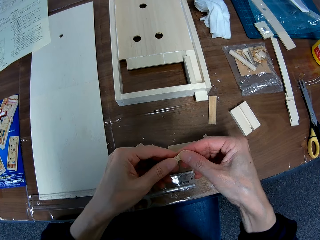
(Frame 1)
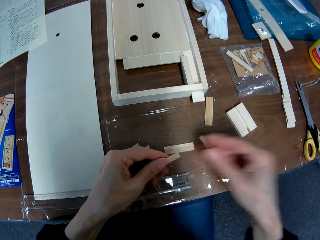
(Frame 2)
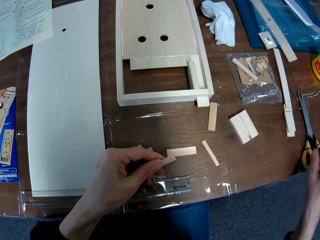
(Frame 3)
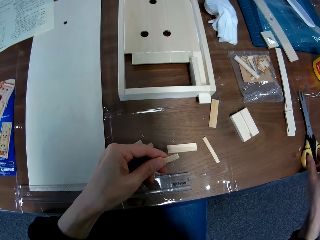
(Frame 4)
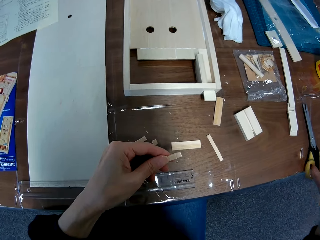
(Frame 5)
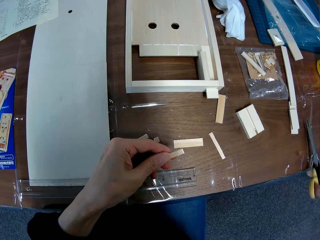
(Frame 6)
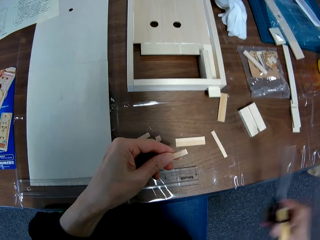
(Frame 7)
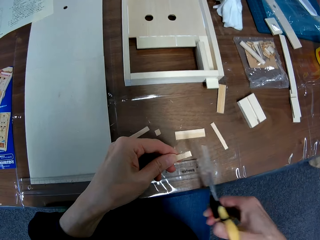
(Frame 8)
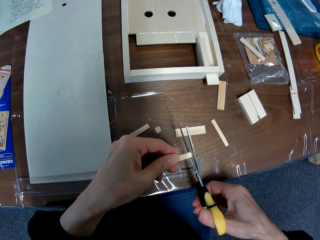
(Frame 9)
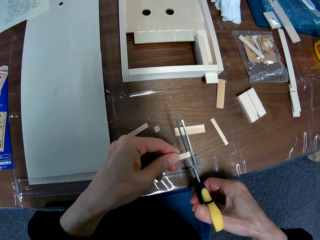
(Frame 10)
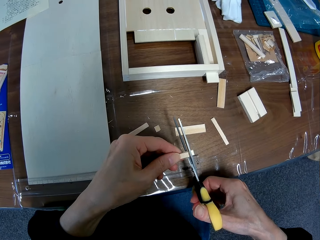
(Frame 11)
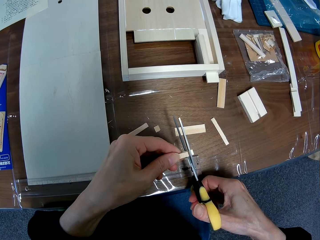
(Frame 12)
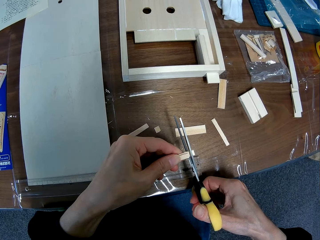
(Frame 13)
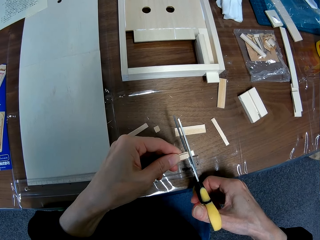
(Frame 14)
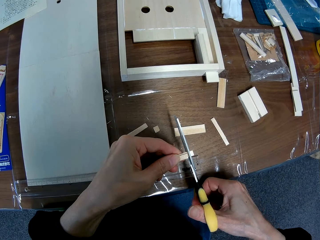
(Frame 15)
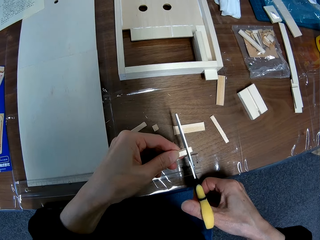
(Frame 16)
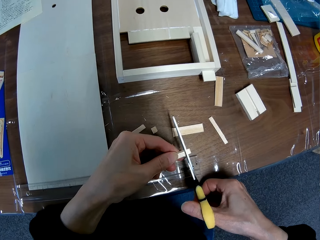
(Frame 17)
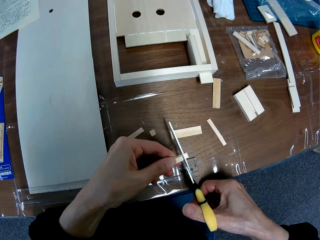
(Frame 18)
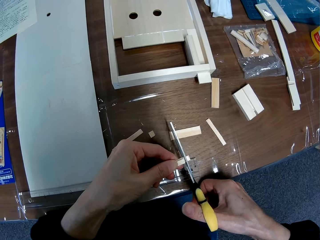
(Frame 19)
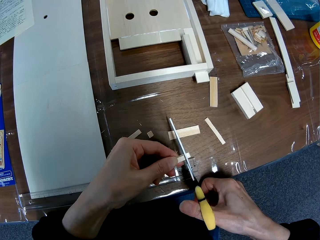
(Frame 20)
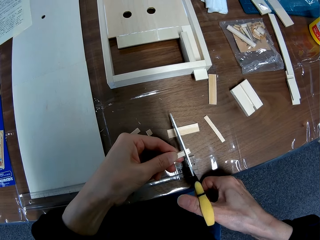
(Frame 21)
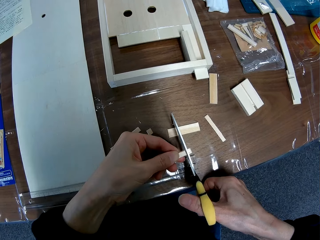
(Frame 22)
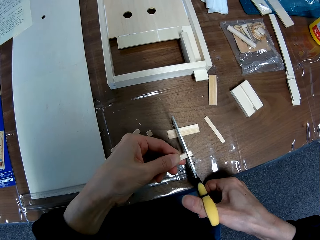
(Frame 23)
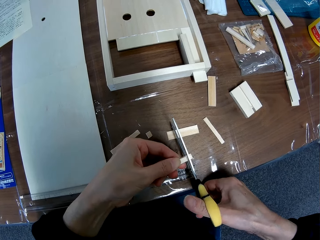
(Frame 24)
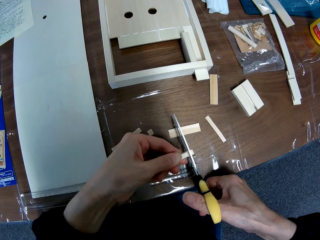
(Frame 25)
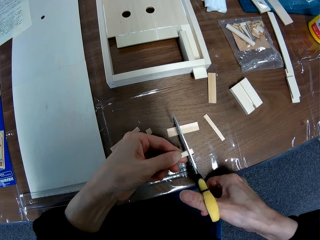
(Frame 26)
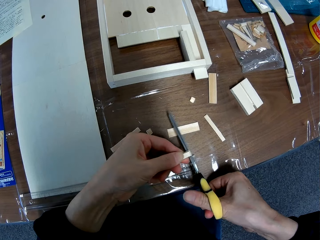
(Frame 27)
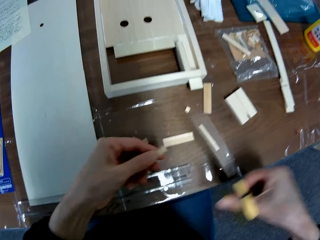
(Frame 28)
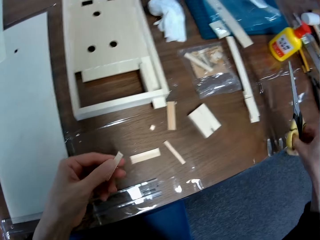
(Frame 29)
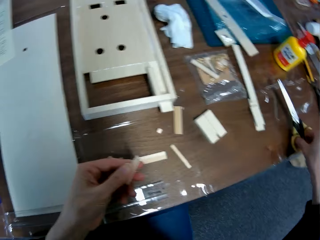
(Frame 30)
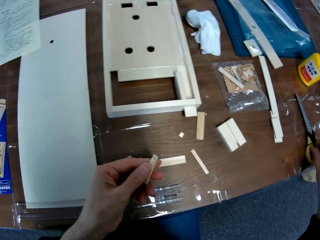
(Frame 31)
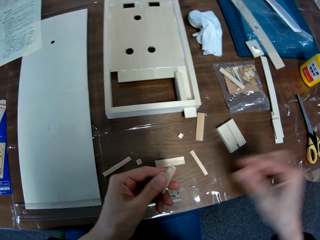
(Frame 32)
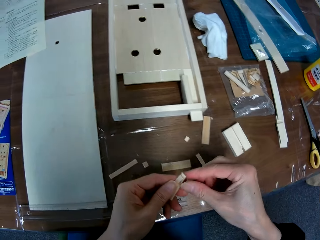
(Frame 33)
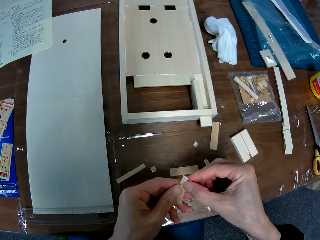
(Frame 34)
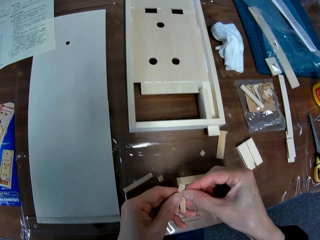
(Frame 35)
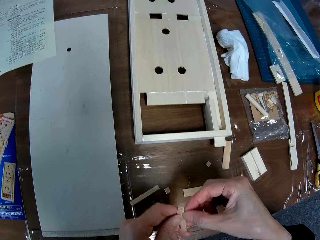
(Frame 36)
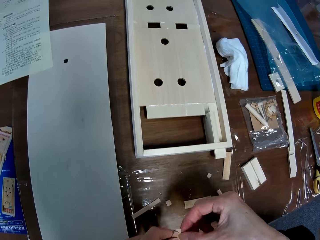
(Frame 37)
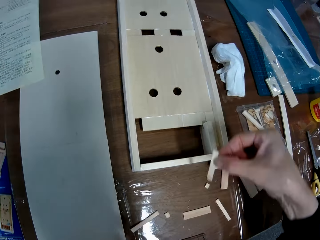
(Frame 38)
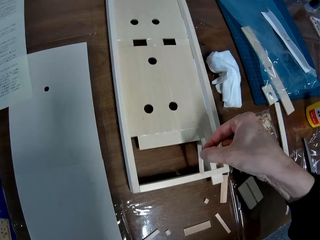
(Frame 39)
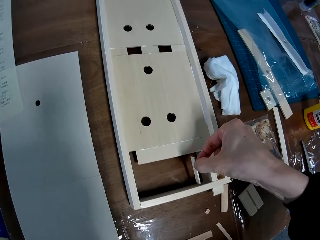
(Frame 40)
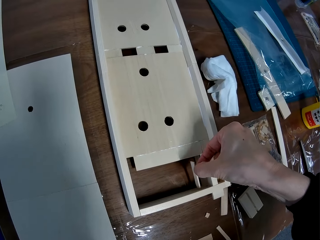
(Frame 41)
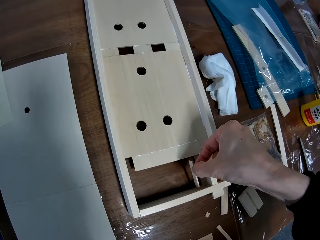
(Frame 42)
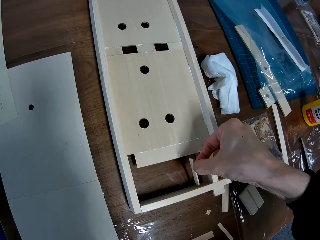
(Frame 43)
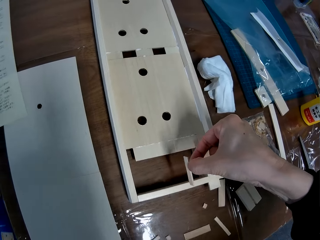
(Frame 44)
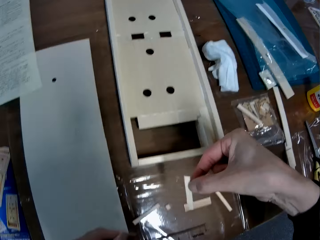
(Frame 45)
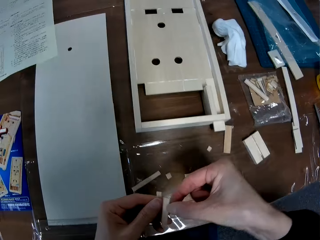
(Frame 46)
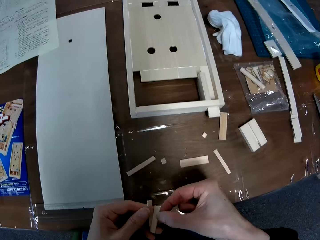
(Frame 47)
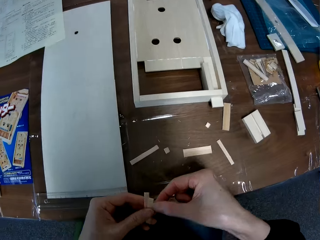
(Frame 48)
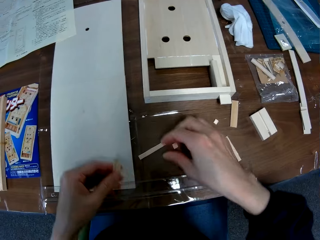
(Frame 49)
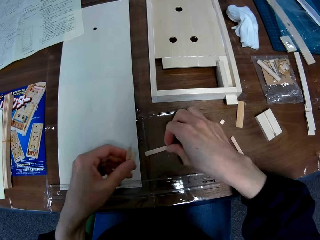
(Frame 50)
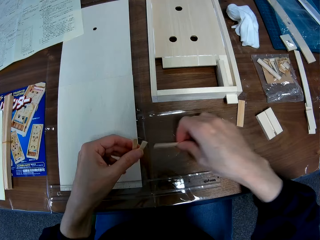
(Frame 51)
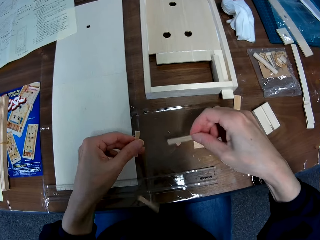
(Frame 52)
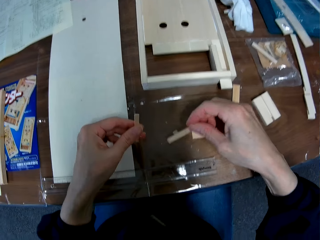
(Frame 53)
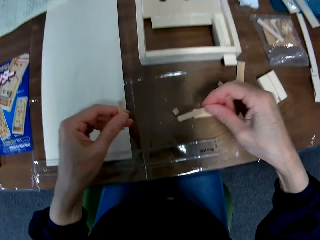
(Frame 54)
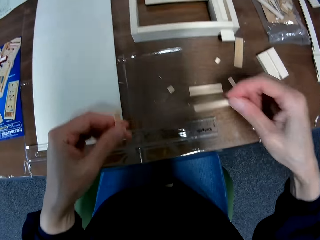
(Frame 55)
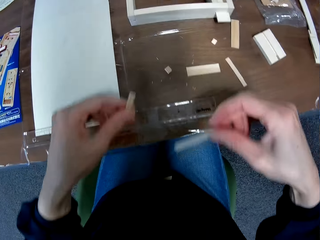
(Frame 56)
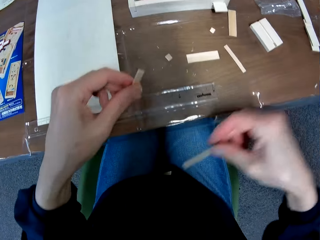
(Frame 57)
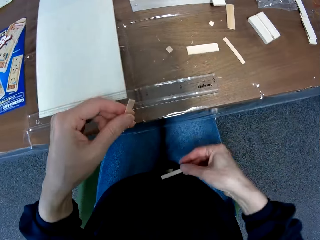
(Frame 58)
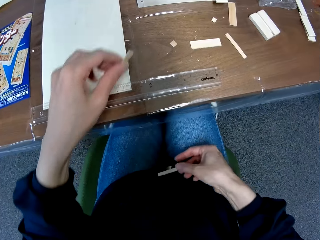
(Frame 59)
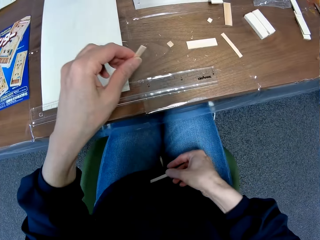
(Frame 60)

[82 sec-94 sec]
The camera wearer picks up the scissors from the table. He cuts the small pieces of wood with the scissors. He drops the piece of wooden craft on the table. He puts the scissors on the table. He holds the wooden crafts. He sets the small piece of wood in the wooden craft. He holds the piece of wooden craft on the other wooden craft. He removes the wooden craft from the other wooden craft. He holds the wooden crafts together. He picks up another small piece of wood from the table and drops the small pieces of wood on his lap.

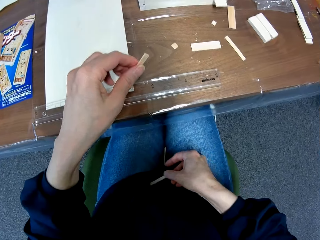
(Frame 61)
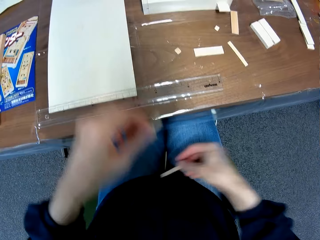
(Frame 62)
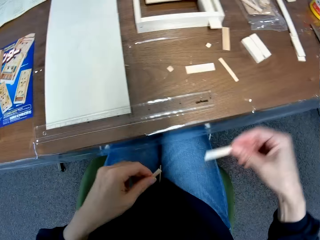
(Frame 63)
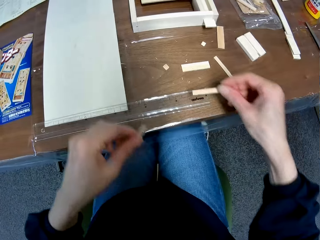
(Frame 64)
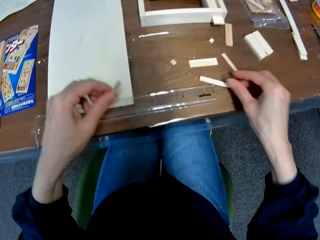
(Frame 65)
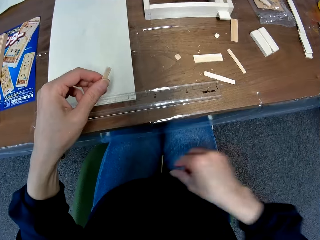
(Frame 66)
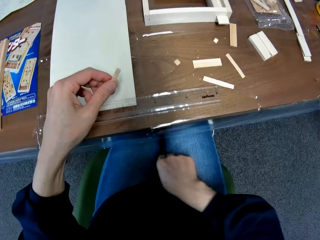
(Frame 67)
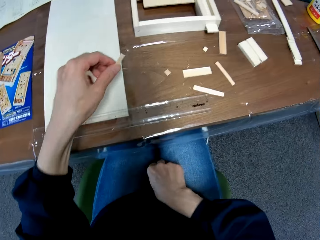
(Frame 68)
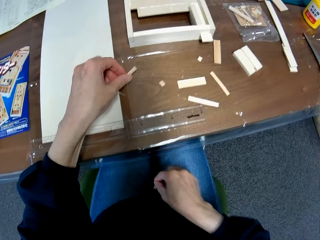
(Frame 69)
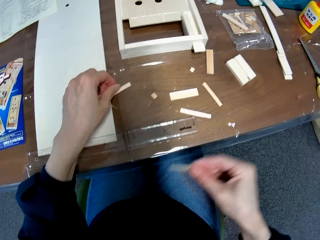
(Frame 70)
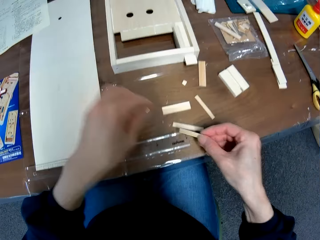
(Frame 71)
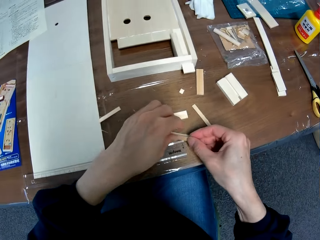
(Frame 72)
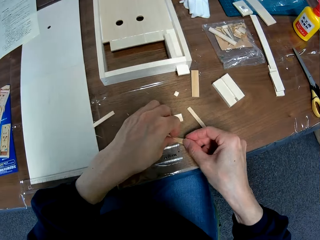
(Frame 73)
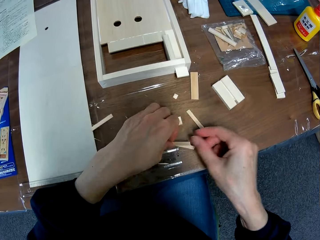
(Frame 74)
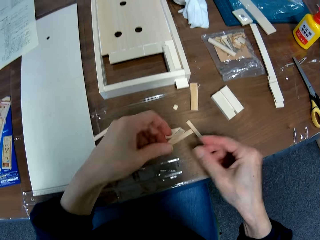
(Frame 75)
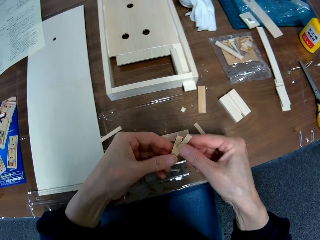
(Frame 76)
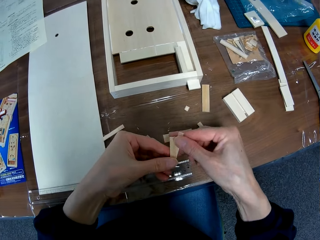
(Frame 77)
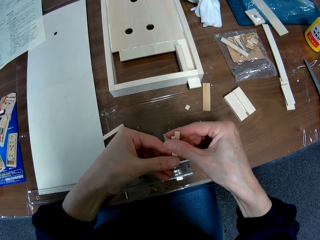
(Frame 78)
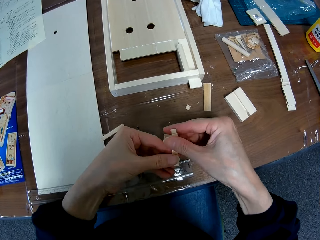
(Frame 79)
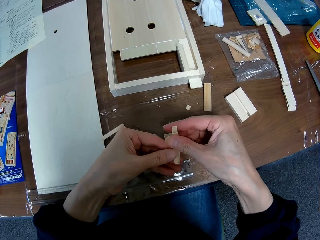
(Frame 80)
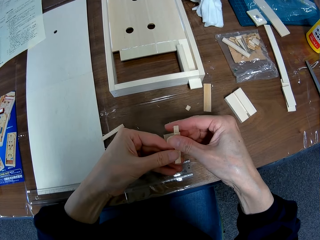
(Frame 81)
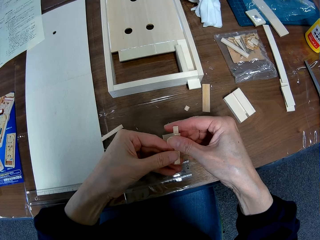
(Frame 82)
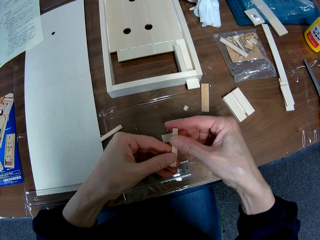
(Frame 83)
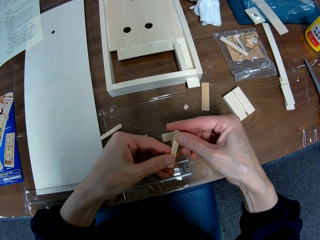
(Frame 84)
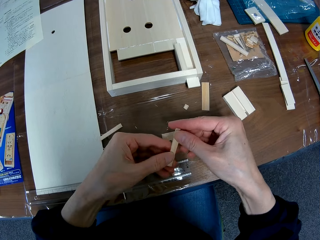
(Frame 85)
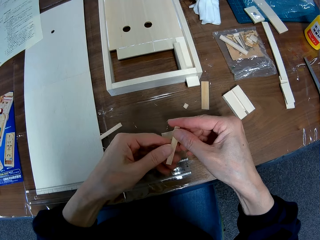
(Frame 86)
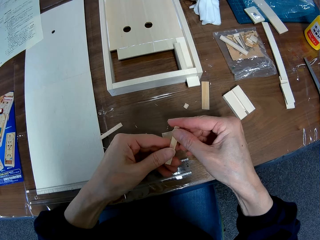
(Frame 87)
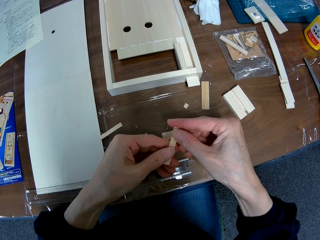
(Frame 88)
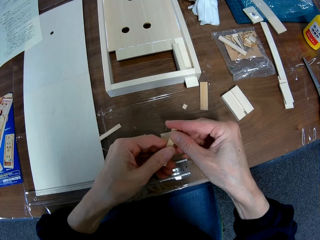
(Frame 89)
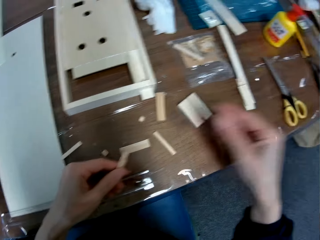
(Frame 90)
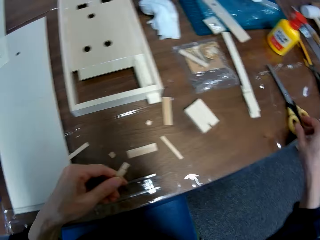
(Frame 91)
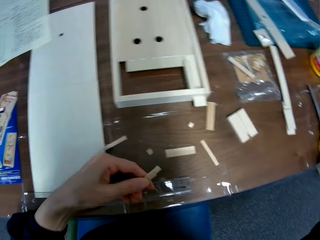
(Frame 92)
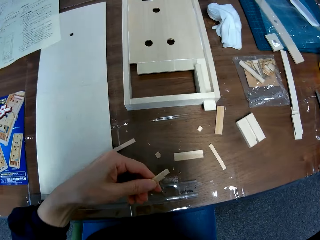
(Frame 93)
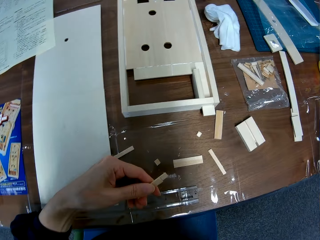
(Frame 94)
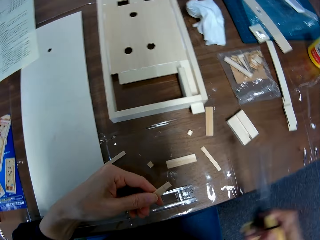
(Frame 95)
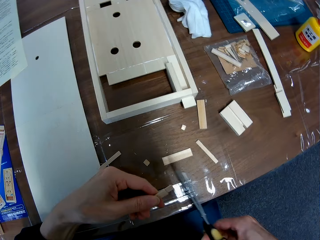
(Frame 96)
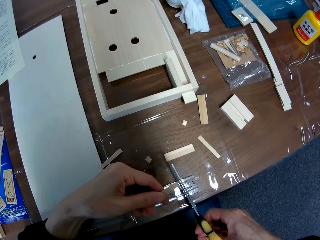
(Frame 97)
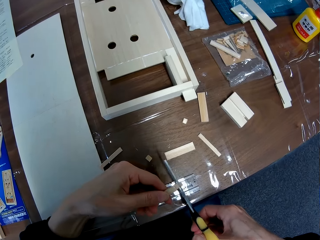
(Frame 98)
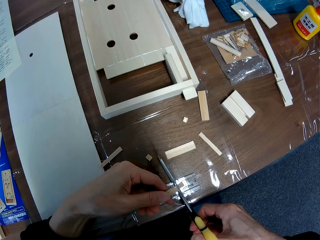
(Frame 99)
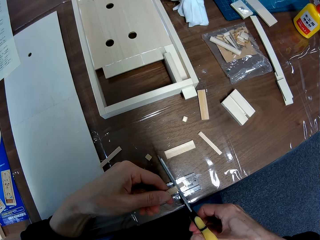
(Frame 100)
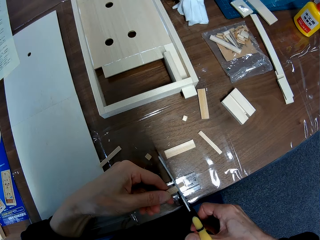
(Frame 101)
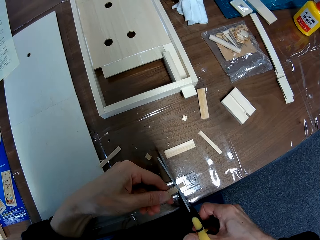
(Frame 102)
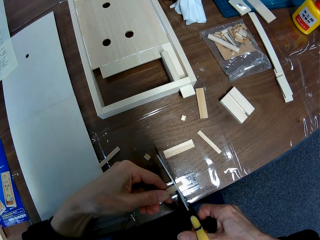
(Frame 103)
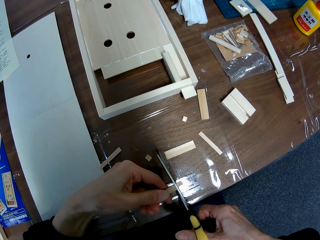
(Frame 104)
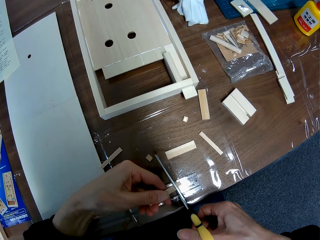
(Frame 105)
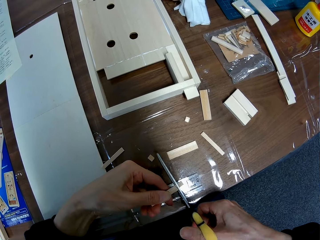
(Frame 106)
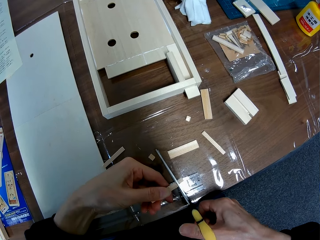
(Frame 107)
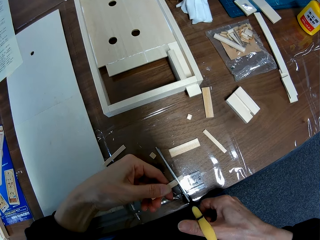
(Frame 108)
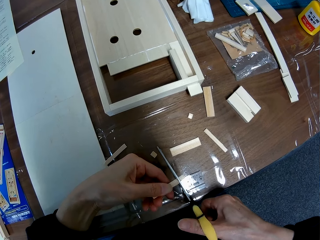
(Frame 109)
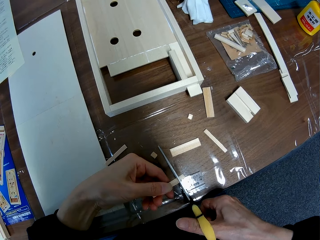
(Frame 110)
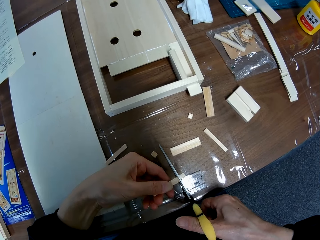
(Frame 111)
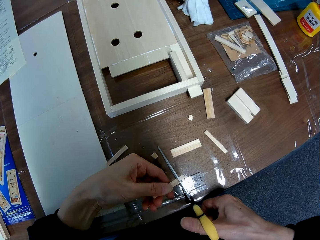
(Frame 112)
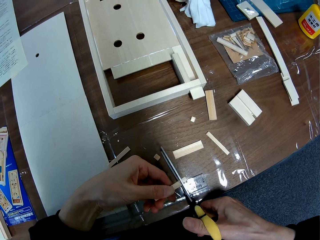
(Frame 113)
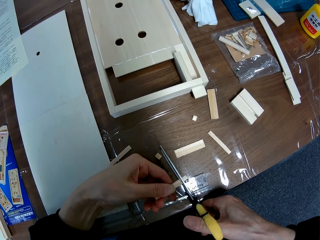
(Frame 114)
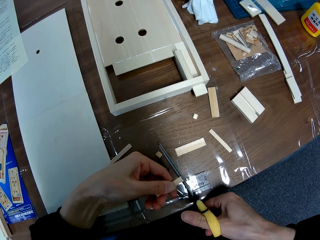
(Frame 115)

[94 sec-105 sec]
The camera wearer picks up the small piece of wood from his lap. He drops the small piece of wood on the table. He picks up the small piece of wood from his lap. He drops the small piece of wood on the table. He picks up the wooden craft from the table. He places the small pieces of wood together. He holds the wooden crafts together. He stares at the wooden crafts. He picks up the scissors from the table. He cuts the small piece of wood with the scissors.
